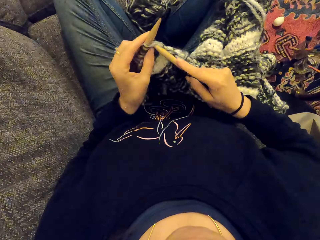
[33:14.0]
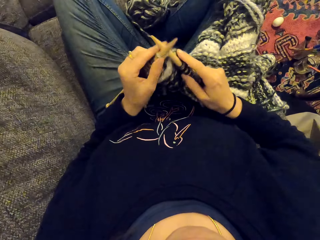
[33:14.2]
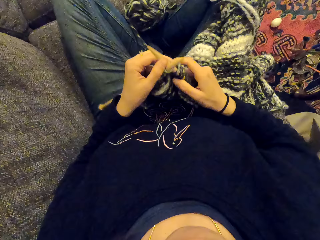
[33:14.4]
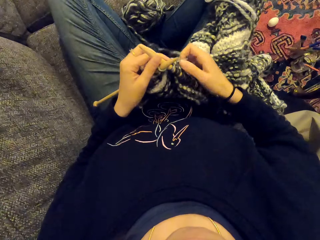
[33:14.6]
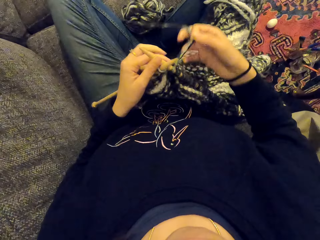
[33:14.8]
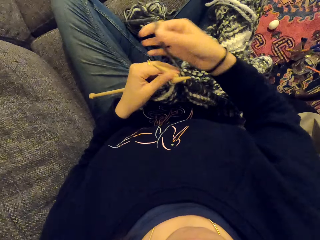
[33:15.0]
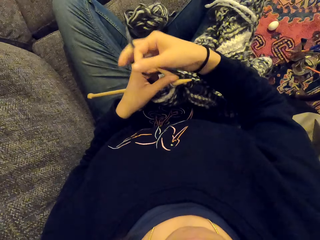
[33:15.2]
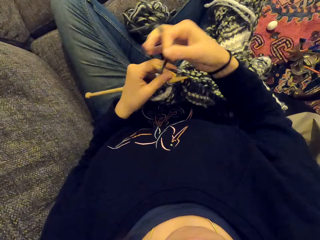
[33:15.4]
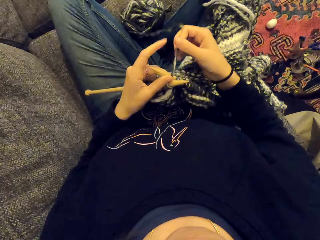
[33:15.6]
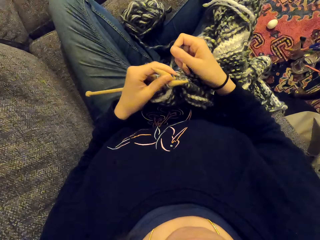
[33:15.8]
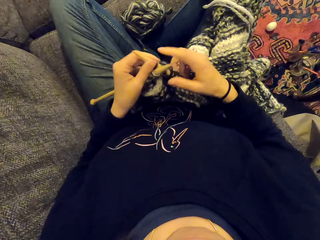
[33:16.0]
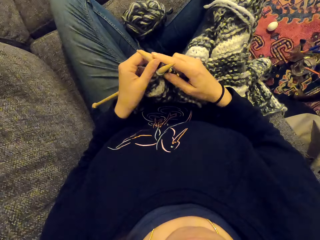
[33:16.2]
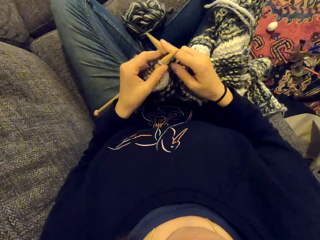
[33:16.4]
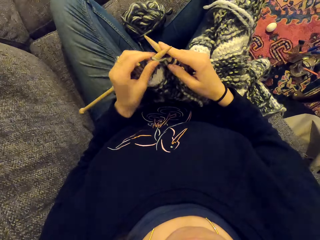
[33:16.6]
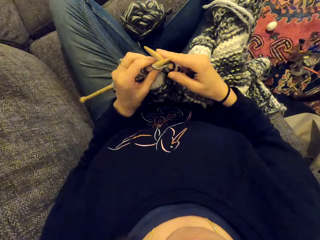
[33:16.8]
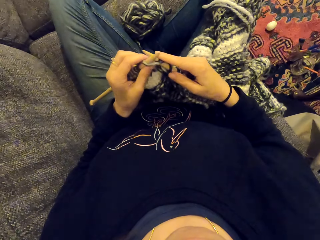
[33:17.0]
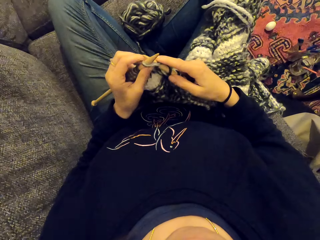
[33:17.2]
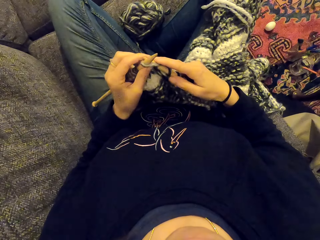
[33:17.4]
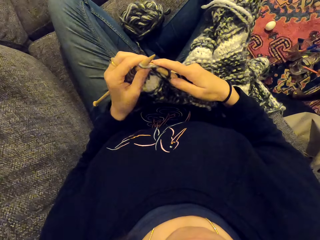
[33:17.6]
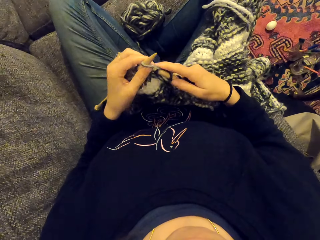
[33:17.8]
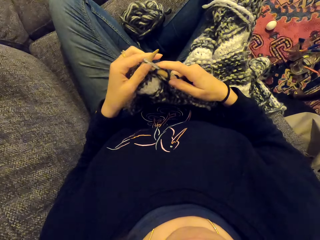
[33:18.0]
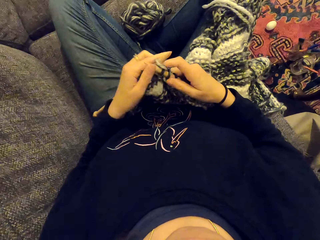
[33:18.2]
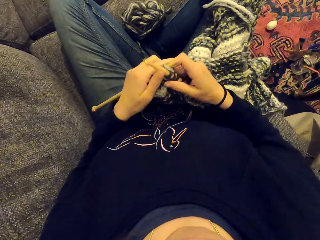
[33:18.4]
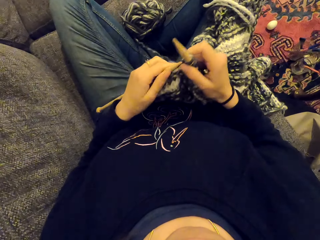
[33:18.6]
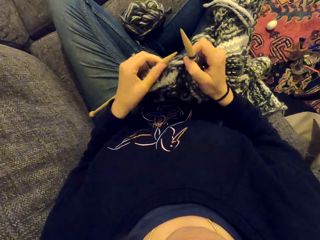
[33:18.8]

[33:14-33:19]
The camera wearer knits the fabric.

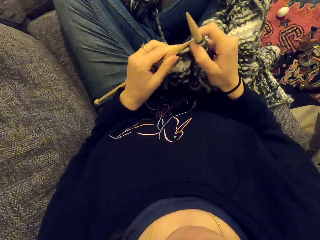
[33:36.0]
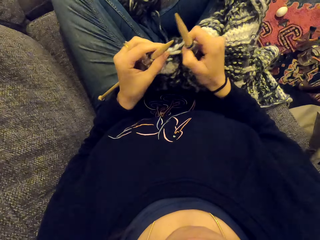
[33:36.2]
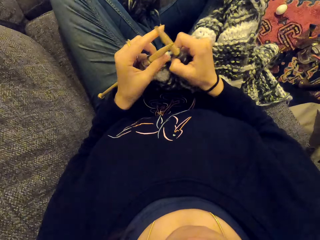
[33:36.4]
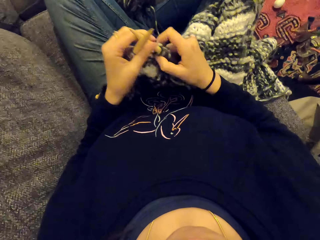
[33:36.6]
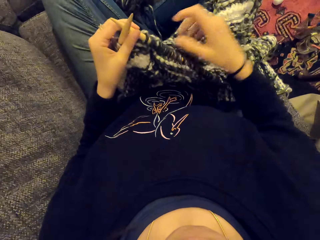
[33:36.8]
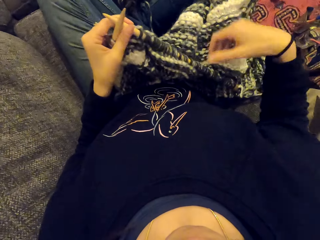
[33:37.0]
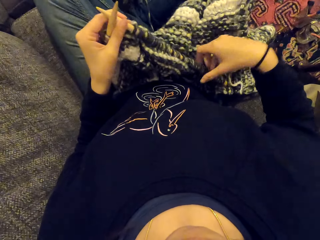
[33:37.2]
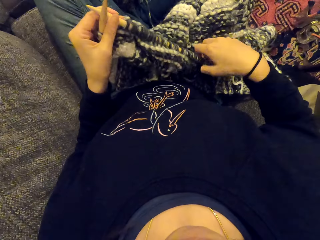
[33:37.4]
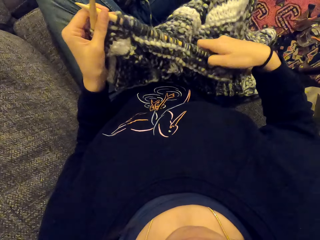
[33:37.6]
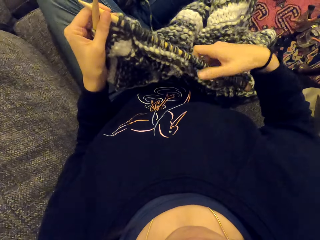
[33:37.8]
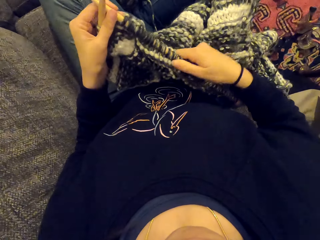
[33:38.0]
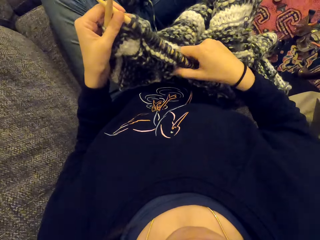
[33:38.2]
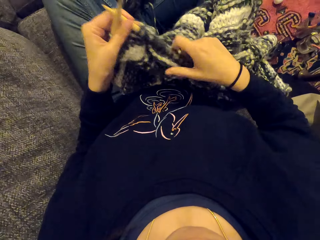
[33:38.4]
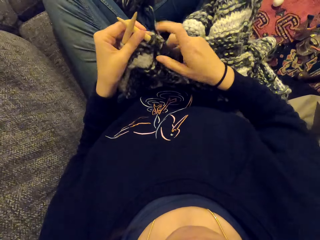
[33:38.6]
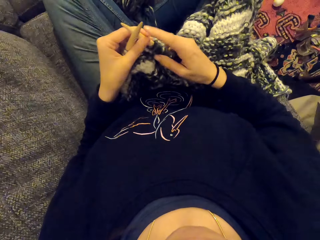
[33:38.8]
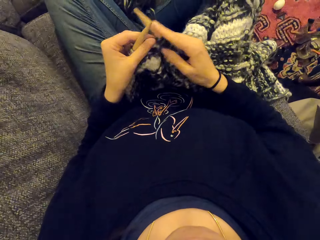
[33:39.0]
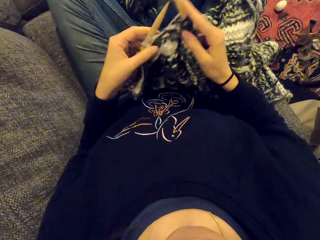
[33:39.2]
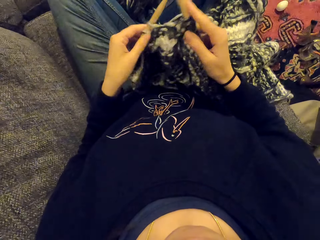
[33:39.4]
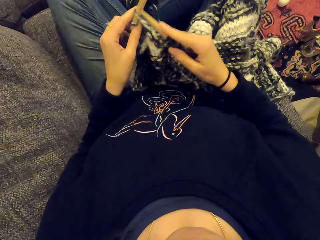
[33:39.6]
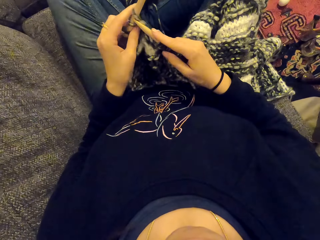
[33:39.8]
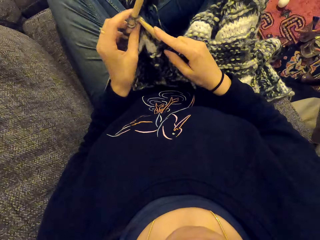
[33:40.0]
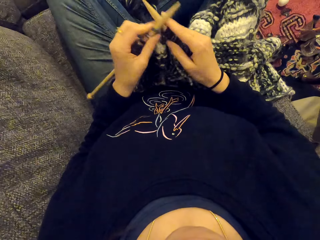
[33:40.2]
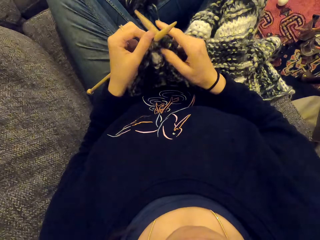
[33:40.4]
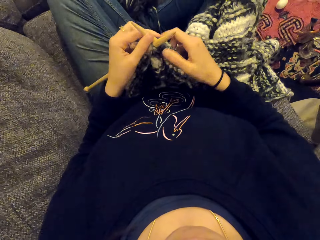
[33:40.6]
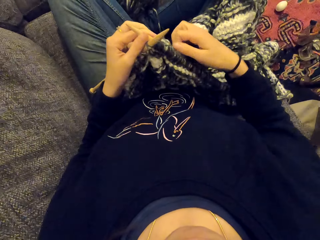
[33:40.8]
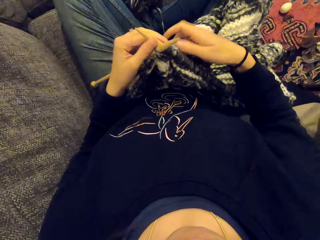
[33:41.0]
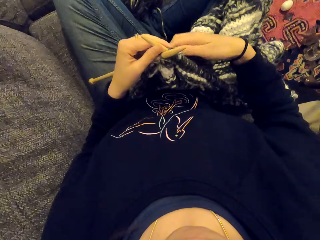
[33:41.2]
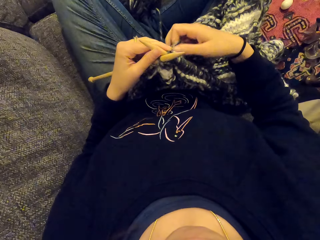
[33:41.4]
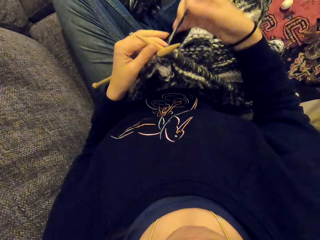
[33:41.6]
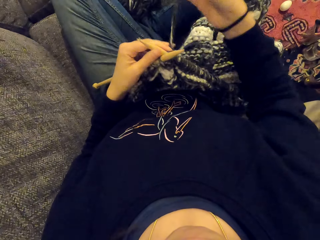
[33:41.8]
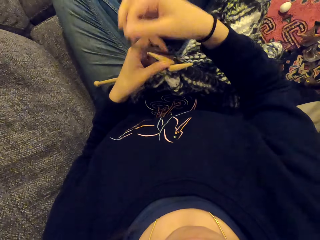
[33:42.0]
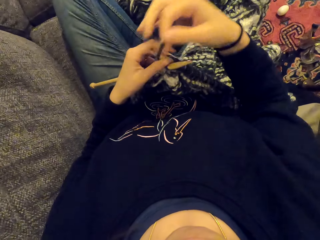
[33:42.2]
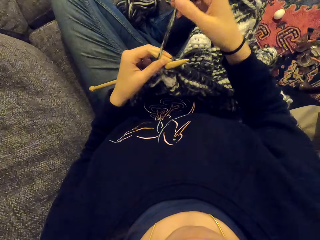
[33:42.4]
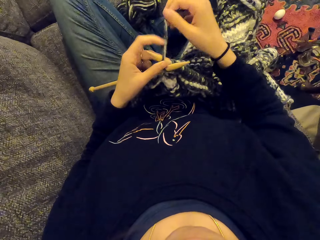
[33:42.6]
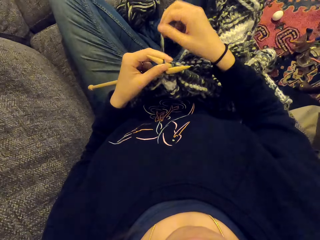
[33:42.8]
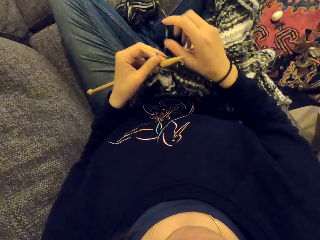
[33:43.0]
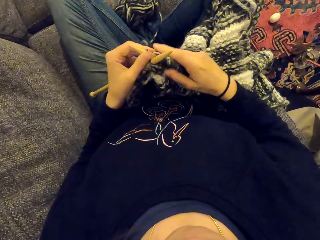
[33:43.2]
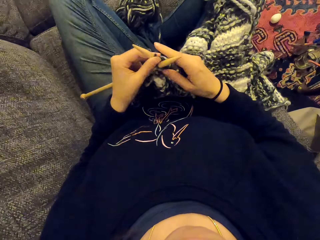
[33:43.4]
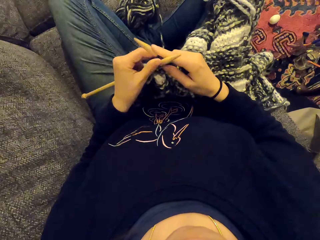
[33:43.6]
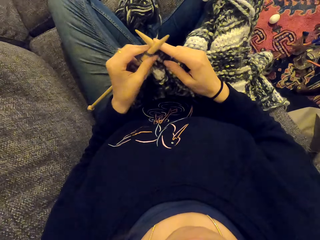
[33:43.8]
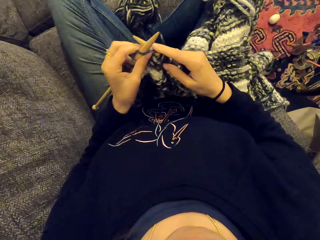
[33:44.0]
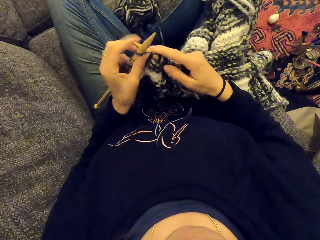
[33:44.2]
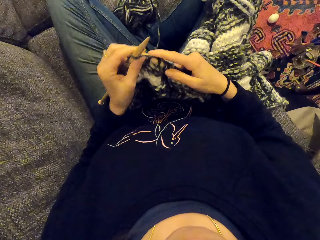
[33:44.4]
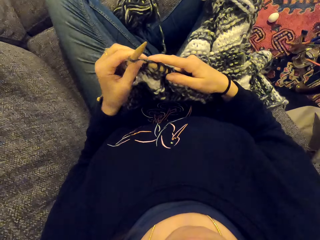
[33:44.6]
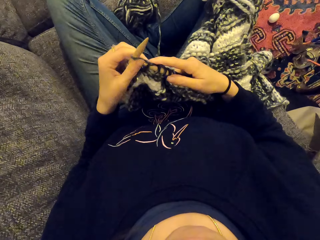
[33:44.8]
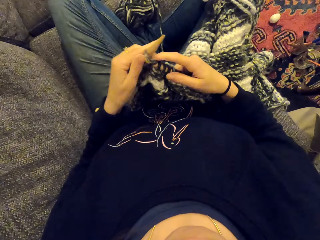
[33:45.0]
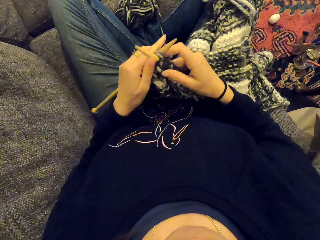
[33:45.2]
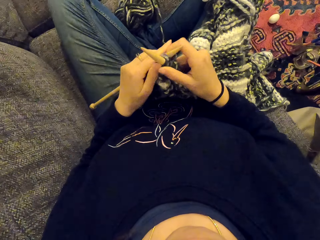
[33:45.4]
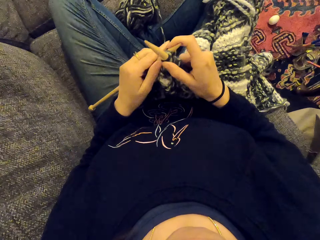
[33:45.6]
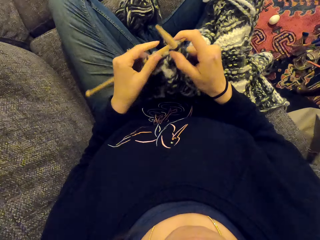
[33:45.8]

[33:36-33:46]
The camera wearer holds the fabric. They knit the fabric.

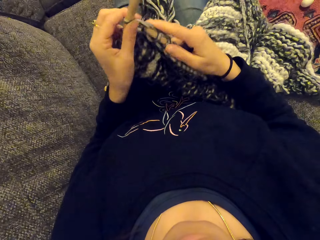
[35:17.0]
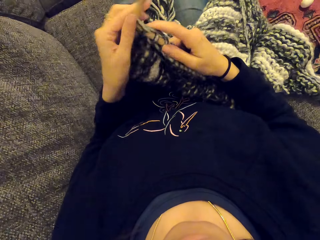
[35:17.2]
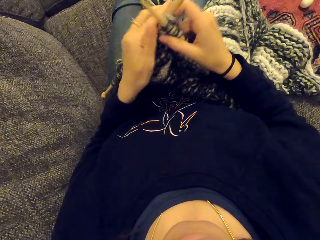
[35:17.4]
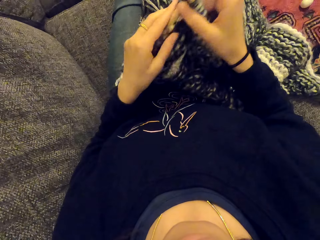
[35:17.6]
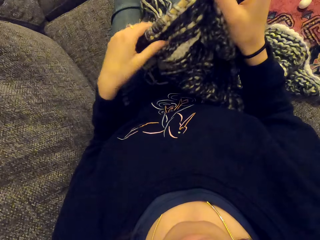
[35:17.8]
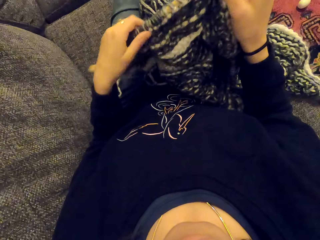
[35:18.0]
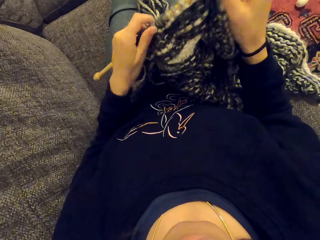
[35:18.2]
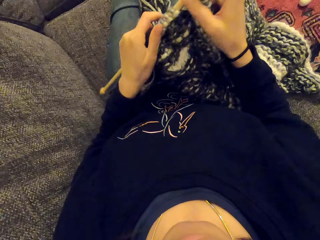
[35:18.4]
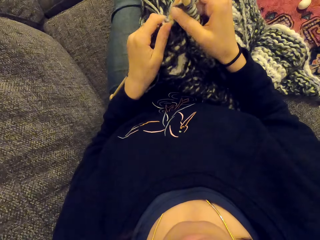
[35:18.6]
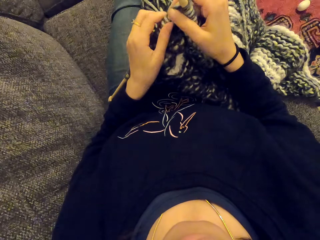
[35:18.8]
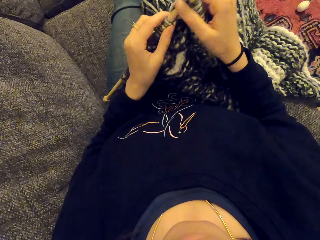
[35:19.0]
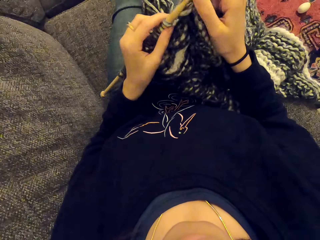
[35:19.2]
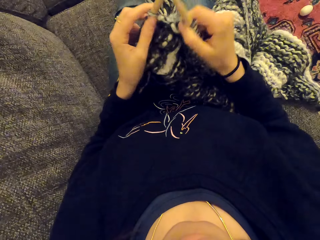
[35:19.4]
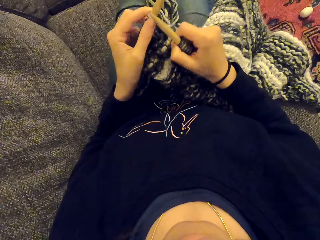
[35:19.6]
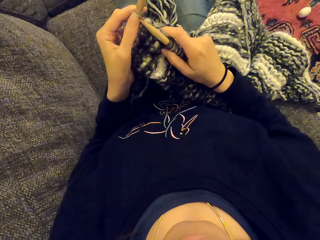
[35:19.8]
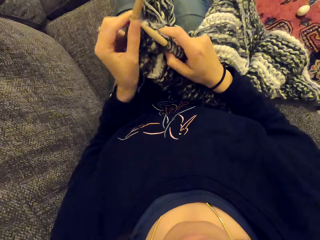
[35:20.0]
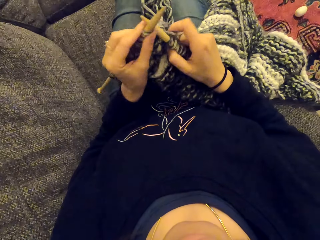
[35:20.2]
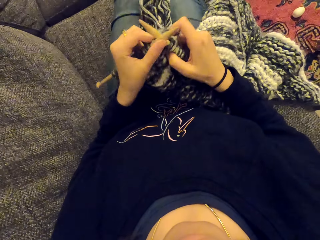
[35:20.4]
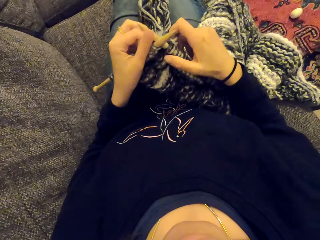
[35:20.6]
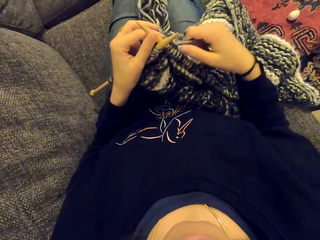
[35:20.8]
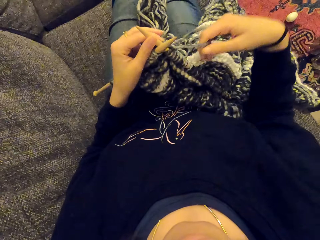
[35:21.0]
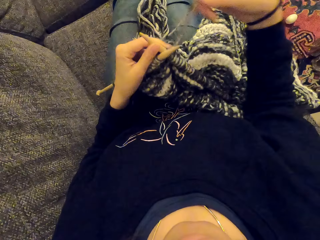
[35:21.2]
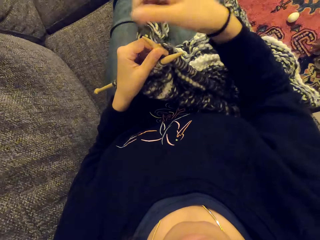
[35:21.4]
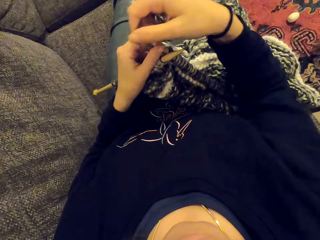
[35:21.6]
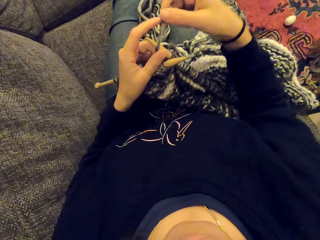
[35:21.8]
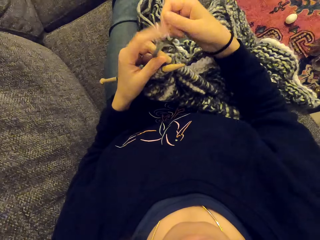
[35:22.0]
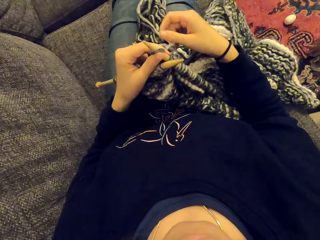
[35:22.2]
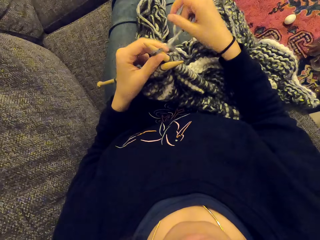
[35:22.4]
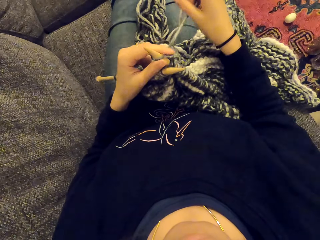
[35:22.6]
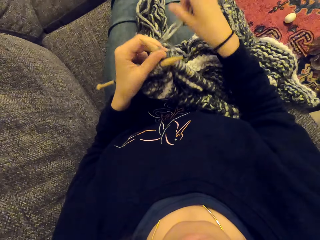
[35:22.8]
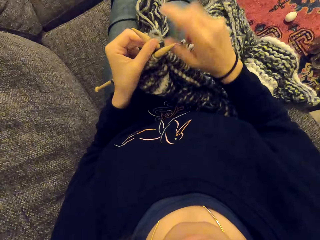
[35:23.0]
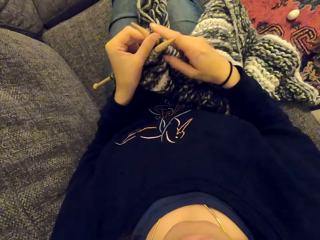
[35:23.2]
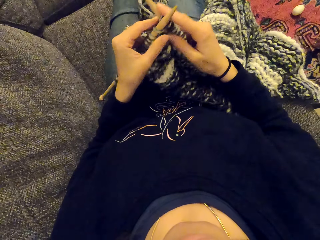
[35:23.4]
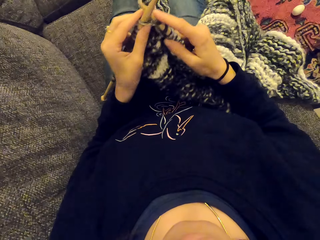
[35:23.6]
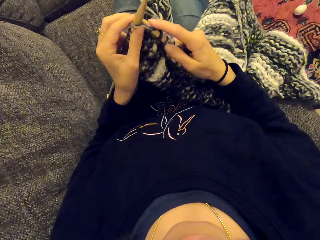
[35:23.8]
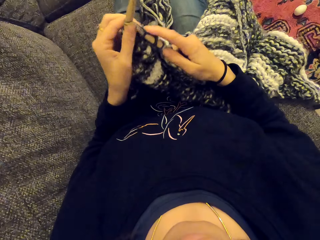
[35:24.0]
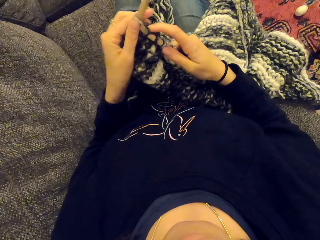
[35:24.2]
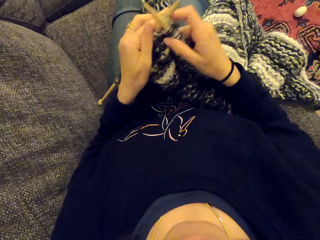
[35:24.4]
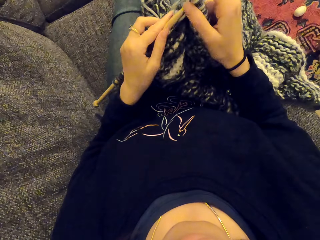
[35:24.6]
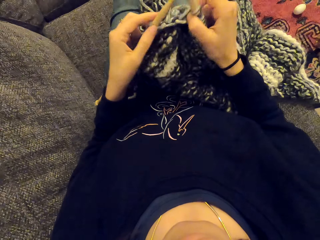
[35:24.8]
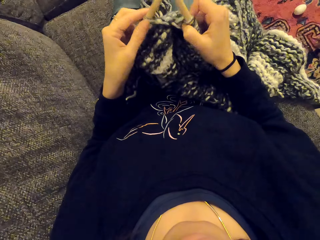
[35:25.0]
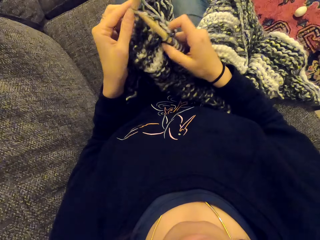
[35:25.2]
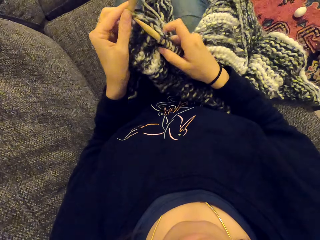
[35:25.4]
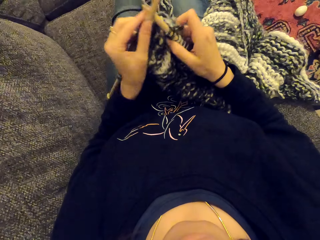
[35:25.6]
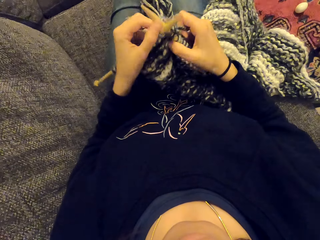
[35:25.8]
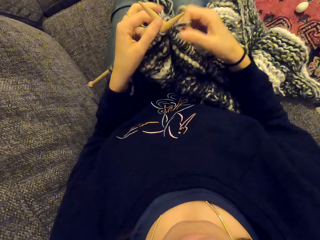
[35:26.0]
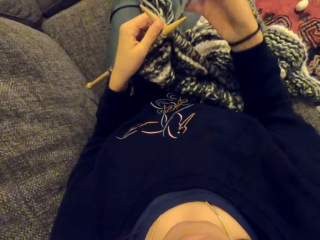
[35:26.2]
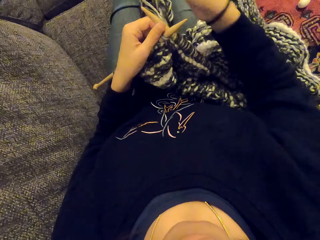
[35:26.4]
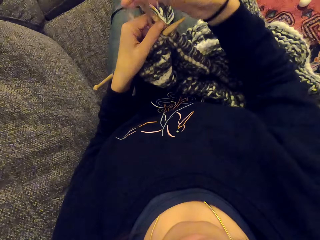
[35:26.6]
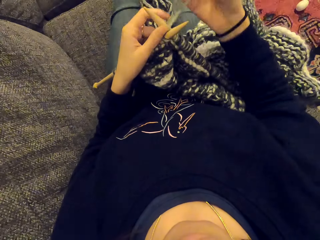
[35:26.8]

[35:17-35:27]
The camera wearer holds the fabric. They push the piece of cloth. They sew the piece of cloth.
